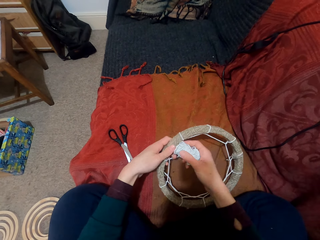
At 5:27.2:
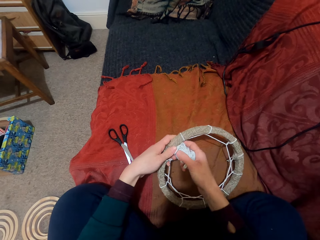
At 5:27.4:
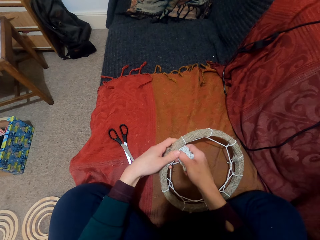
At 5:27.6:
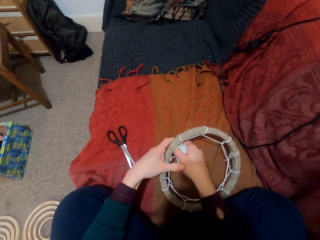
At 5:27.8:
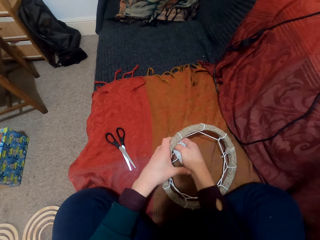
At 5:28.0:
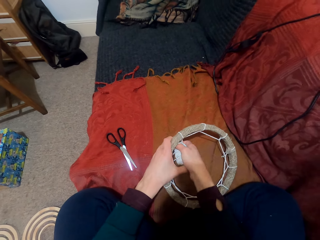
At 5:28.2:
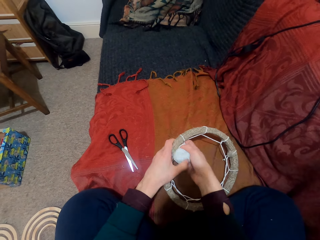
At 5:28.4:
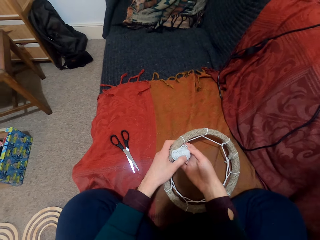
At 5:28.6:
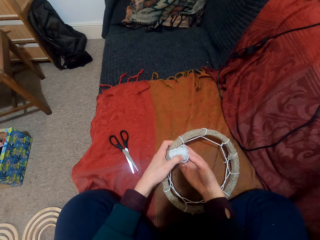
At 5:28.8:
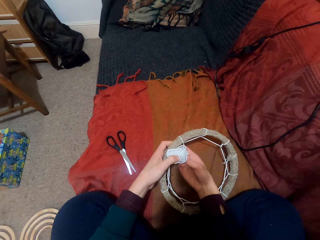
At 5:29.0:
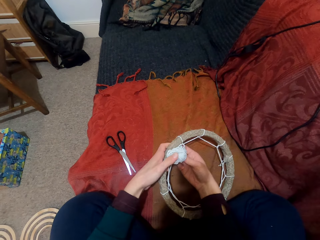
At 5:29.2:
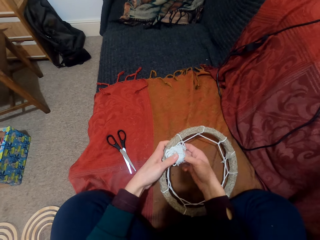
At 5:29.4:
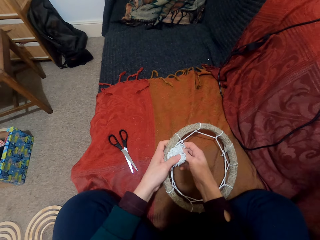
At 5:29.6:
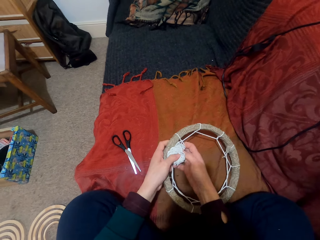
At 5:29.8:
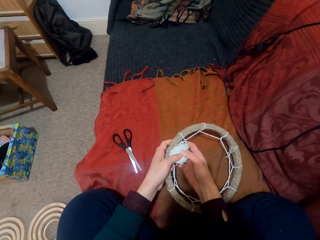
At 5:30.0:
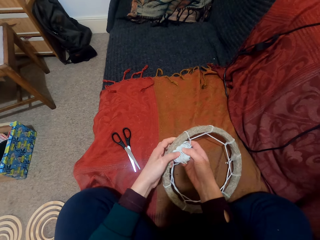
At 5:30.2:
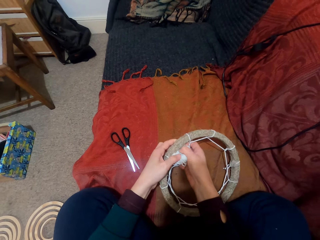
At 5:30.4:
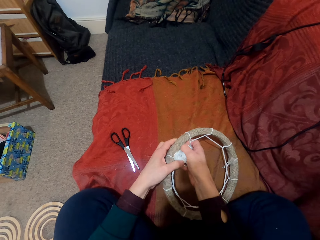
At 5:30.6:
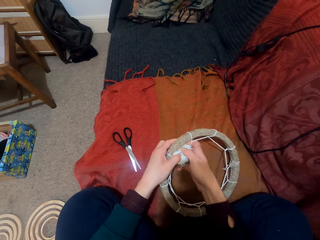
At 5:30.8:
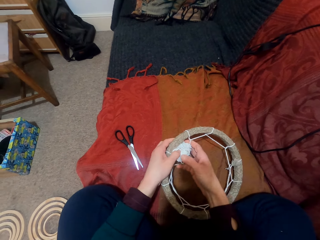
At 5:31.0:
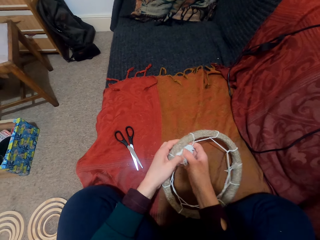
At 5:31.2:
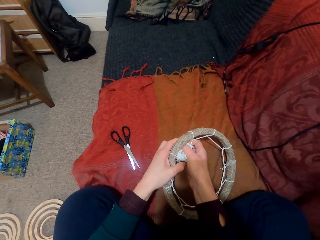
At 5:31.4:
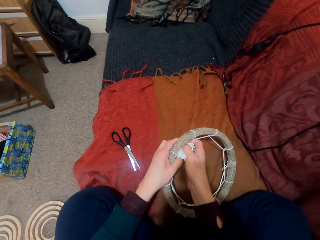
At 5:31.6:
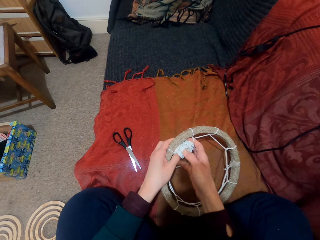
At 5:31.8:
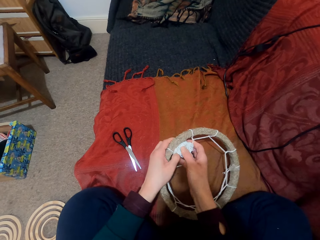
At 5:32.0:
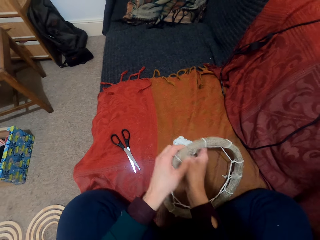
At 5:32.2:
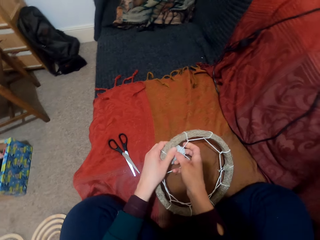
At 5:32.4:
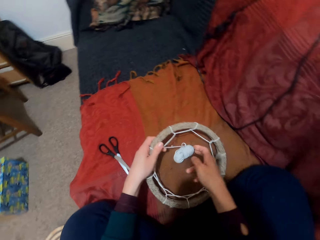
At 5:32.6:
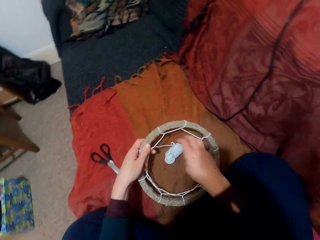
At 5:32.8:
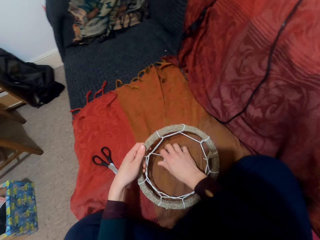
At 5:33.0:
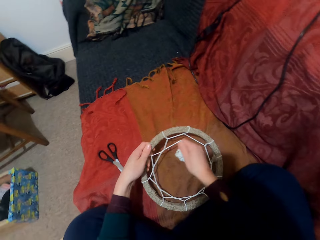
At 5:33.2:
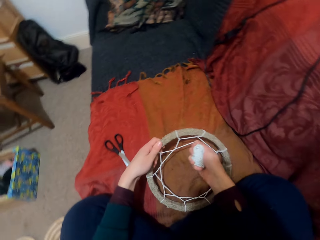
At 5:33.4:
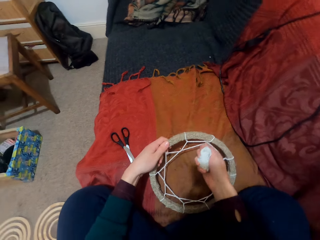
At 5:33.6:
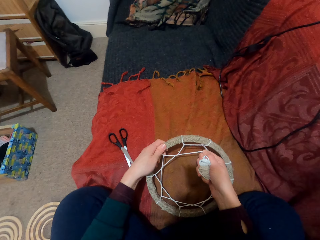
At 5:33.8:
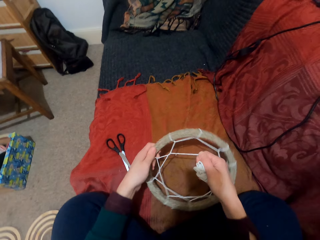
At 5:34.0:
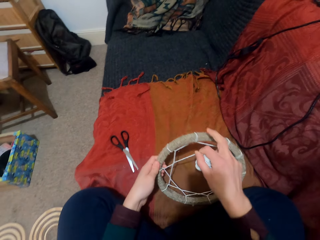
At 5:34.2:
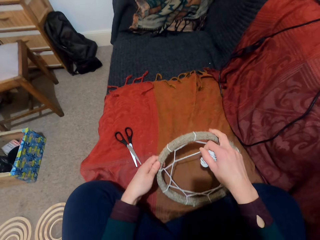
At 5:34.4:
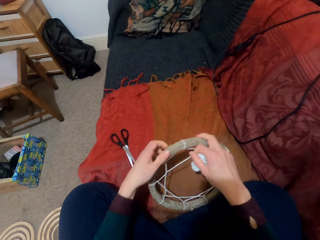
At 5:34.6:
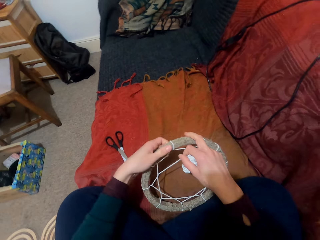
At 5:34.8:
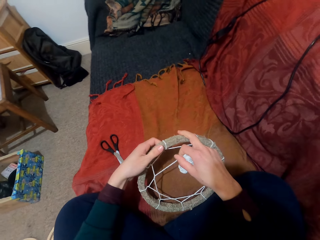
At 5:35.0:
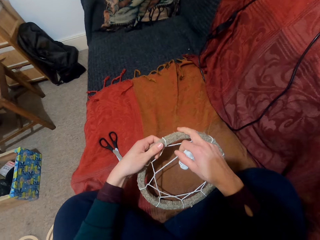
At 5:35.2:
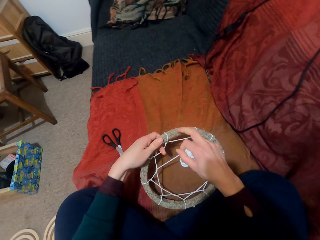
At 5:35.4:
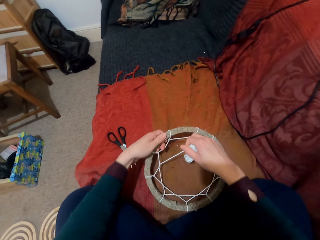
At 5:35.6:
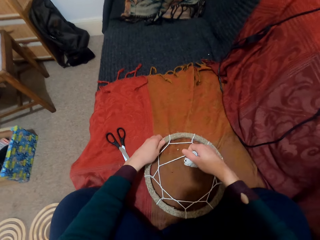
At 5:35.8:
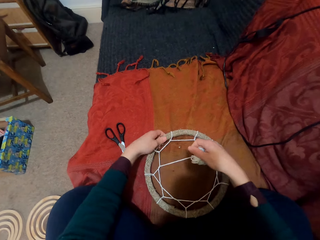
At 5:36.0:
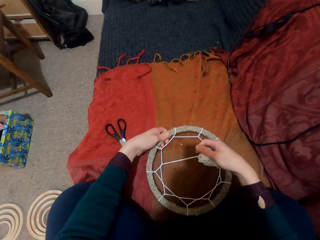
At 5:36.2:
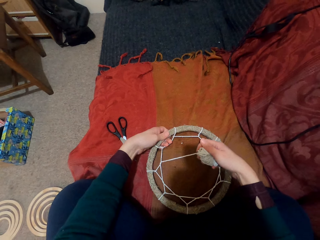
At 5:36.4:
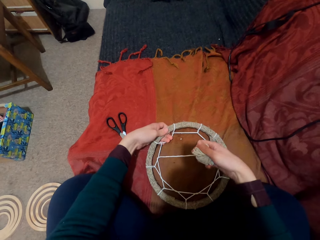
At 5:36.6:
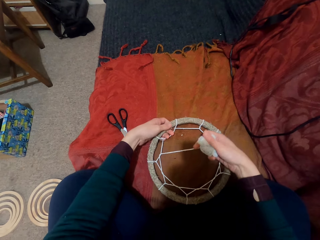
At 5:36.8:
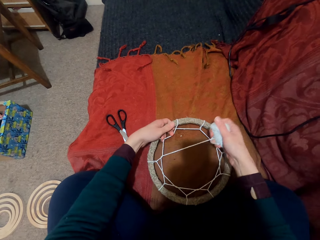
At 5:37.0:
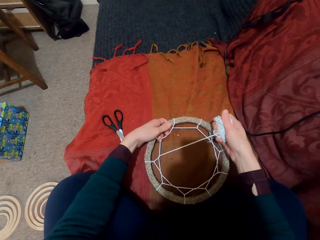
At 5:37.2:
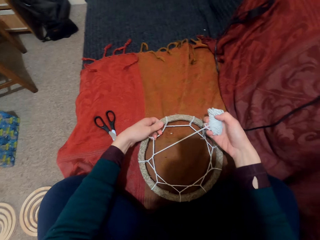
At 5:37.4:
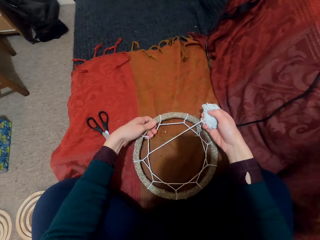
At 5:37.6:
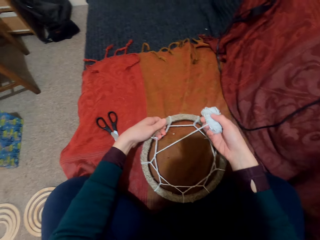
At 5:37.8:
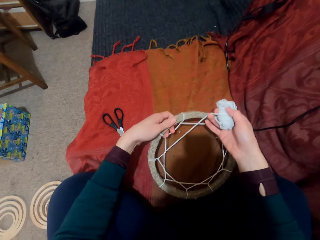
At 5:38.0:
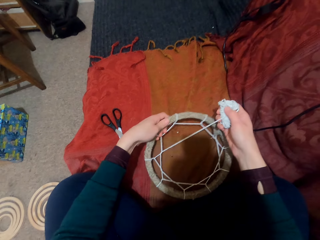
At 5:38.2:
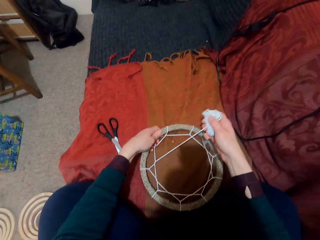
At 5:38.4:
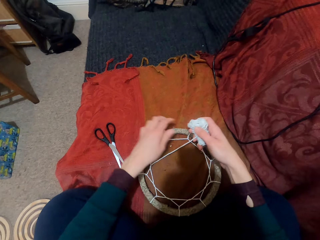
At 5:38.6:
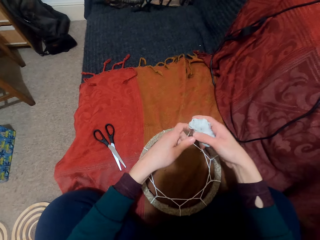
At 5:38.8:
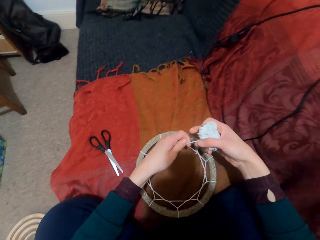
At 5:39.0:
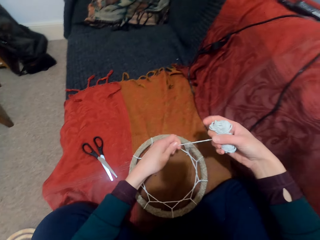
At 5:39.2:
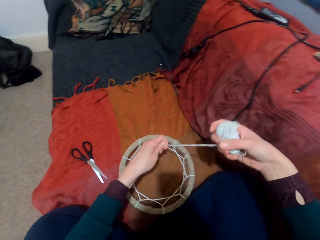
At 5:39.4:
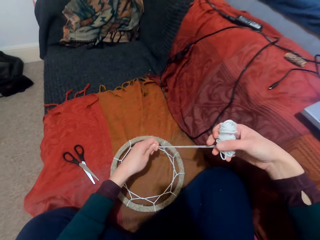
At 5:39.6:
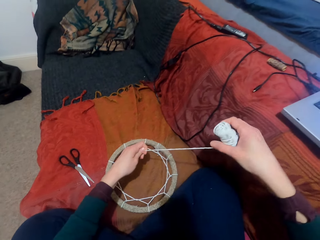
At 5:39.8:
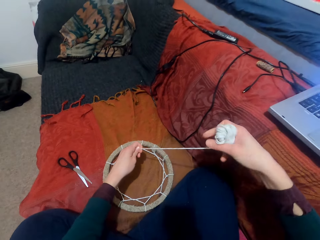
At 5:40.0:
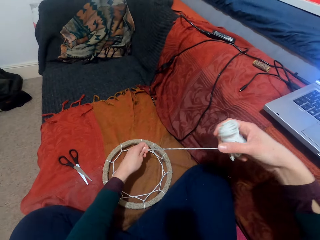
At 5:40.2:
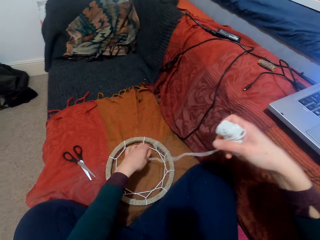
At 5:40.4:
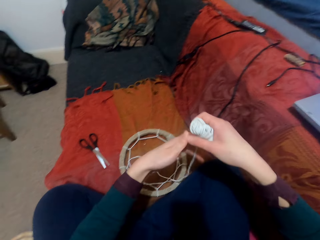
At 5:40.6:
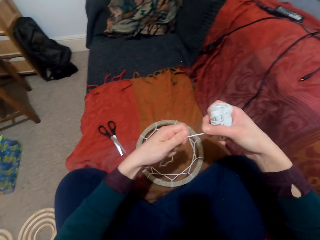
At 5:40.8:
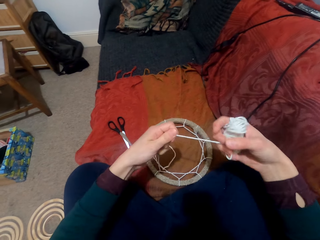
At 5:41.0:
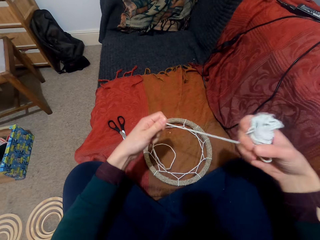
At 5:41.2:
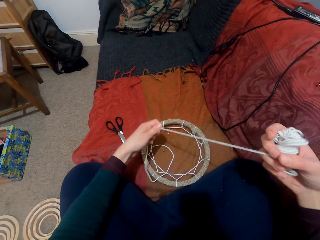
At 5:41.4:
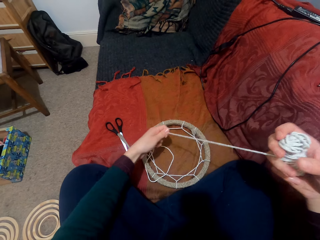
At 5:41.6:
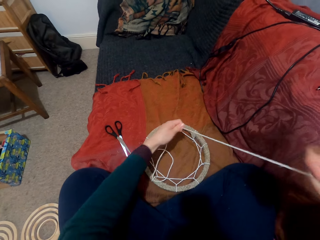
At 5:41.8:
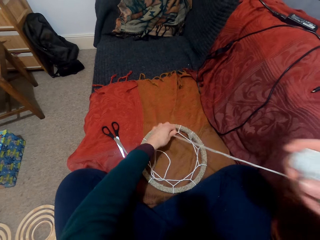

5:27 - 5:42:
The camera wearer puts the thread through the pattern. They pull the thread. They turn something. They move the thread. They unwind the thread. They stretch the thread.

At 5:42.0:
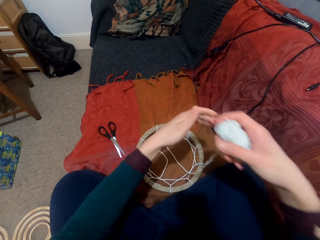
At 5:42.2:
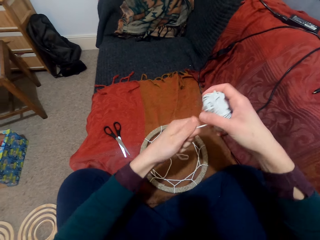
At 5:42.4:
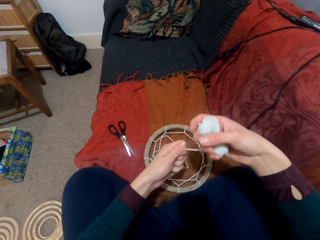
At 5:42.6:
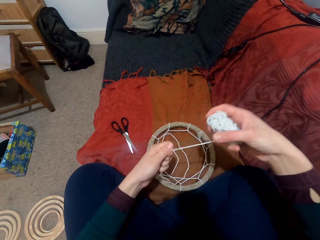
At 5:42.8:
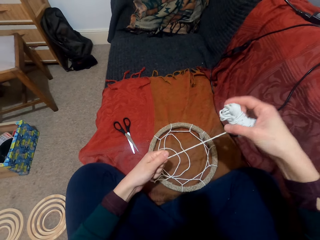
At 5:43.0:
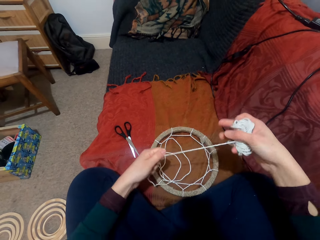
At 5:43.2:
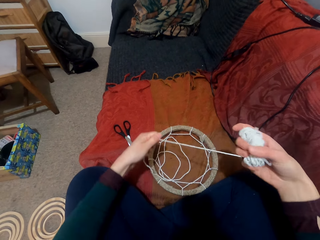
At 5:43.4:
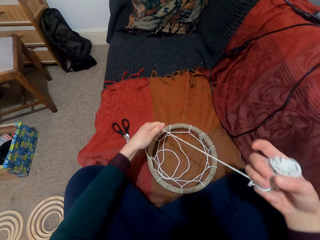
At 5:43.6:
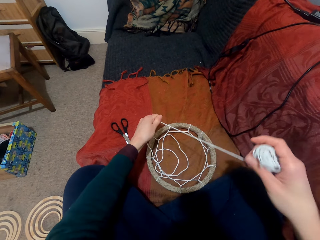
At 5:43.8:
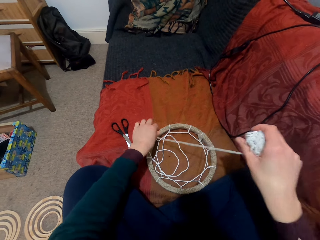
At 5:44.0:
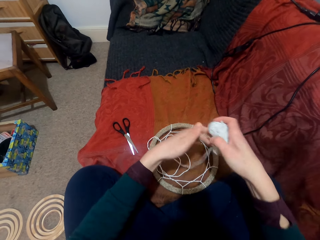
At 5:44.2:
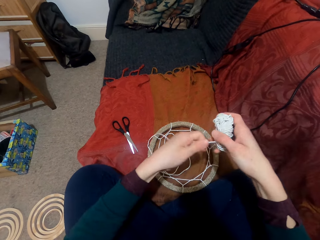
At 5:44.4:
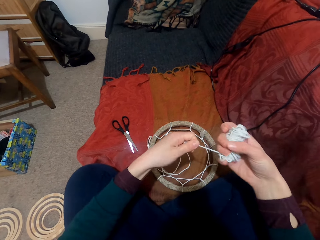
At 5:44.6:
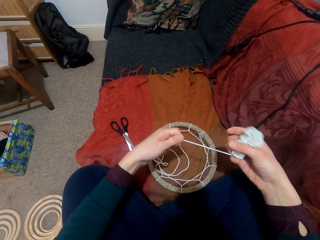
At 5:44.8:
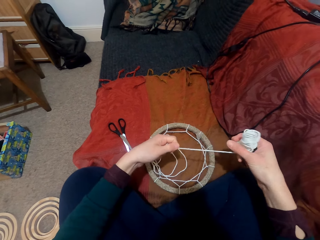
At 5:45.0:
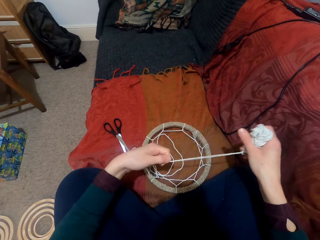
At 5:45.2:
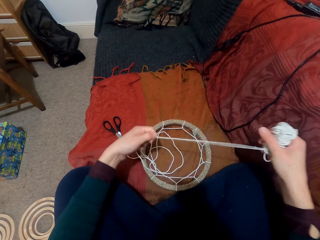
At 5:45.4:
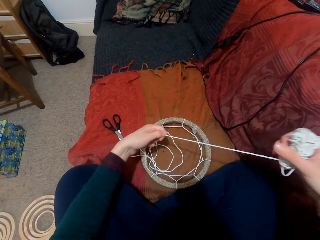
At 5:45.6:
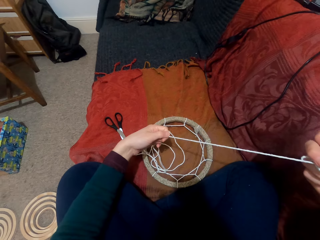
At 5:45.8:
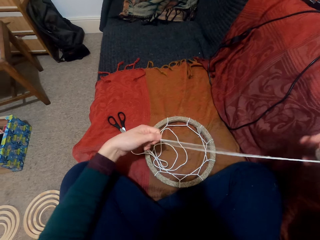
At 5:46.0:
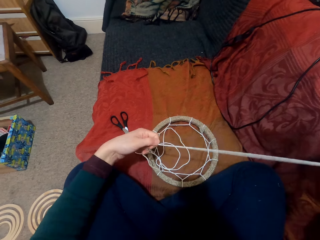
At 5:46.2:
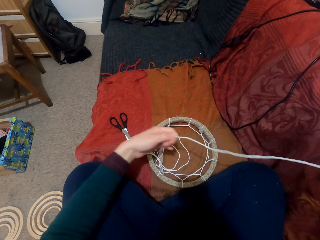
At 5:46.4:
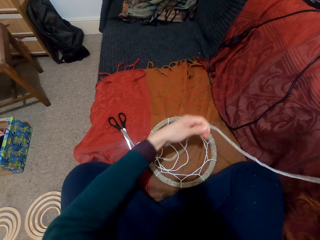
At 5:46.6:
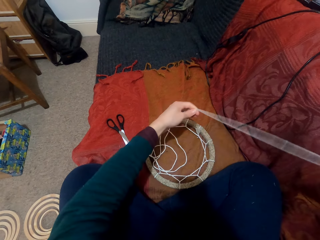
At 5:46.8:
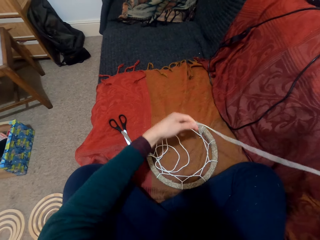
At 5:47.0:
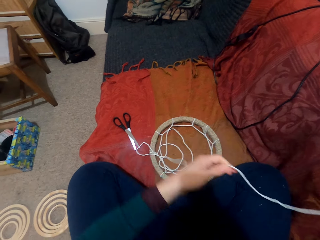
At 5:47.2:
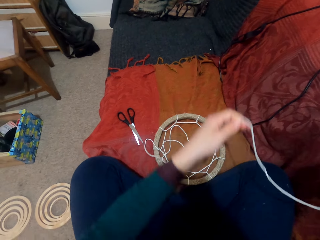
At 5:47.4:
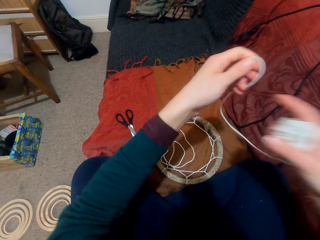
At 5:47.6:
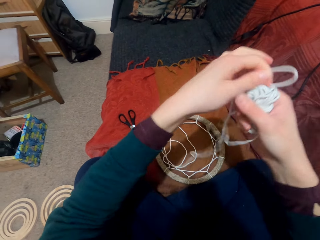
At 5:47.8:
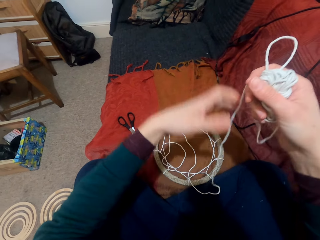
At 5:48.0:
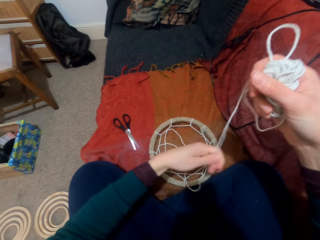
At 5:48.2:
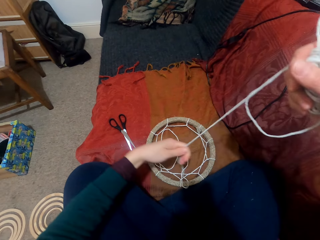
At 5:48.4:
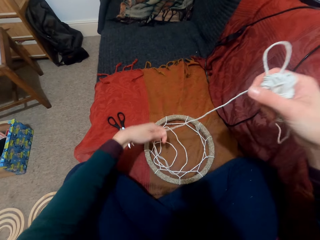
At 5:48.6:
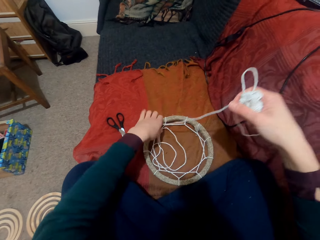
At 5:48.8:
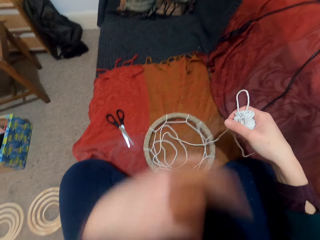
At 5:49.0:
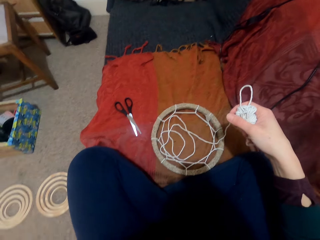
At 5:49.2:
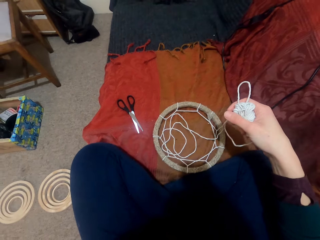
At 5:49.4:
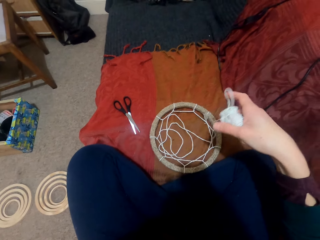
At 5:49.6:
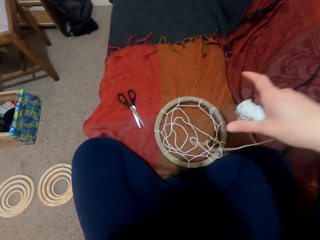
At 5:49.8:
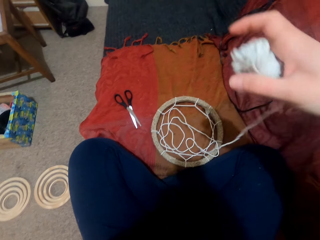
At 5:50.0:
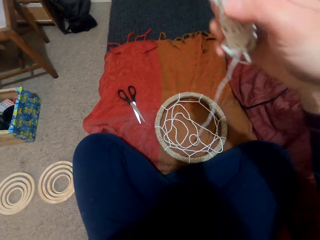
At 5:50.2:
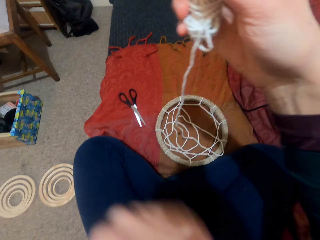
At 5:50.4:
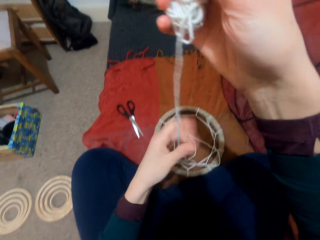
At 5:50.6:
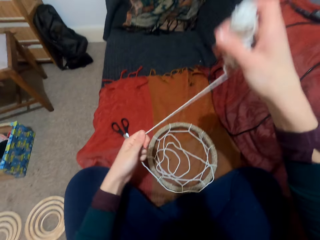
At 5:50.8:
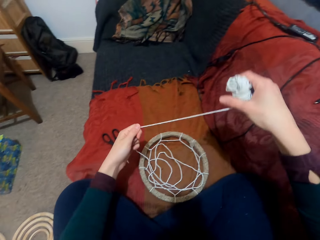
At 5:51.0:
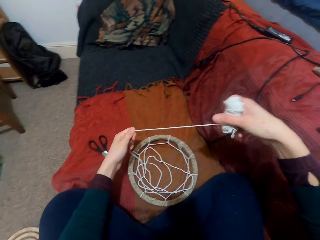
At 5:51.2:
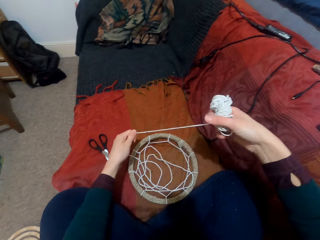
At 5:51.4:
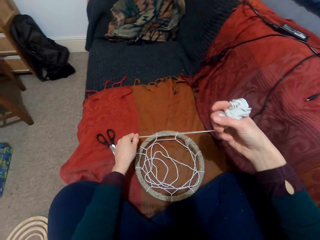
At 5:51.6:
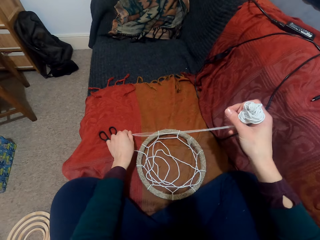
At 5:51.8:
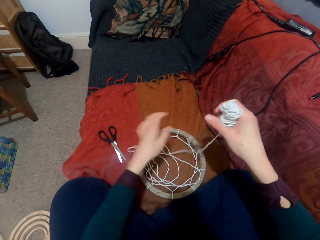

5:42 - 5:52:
The camera wearer moves the thread. They touch their face. They move their hand. They stretch the thread.
